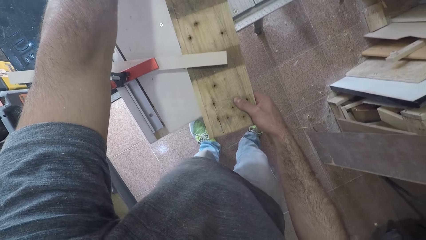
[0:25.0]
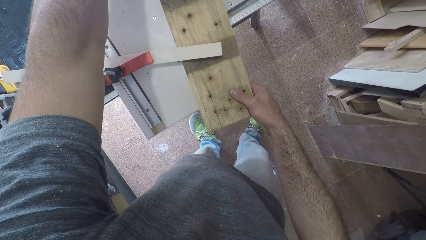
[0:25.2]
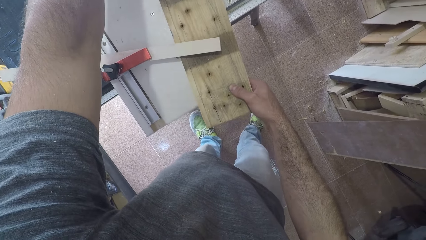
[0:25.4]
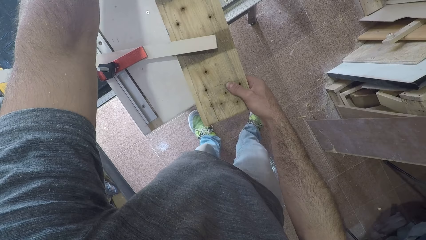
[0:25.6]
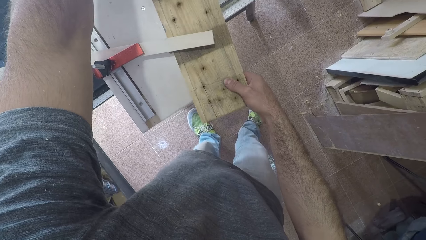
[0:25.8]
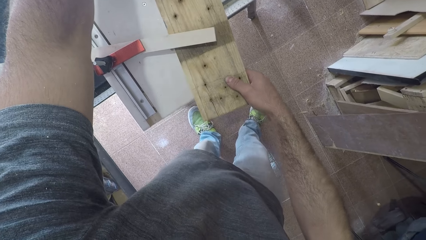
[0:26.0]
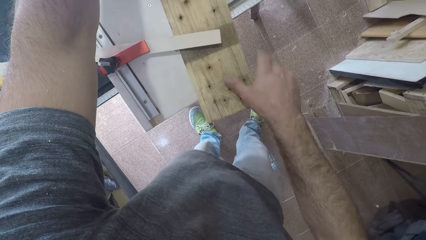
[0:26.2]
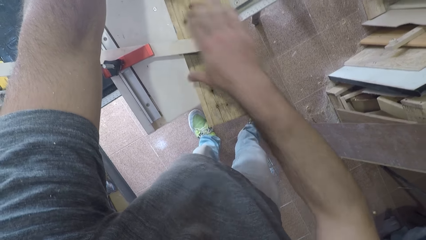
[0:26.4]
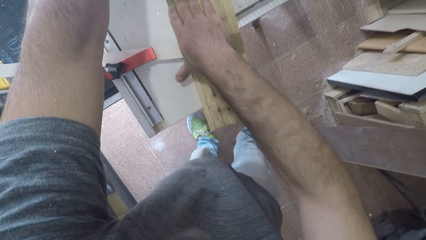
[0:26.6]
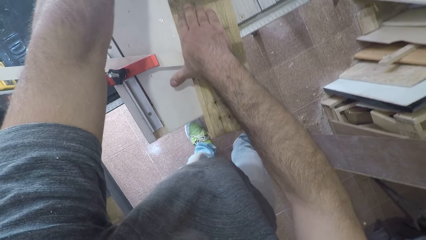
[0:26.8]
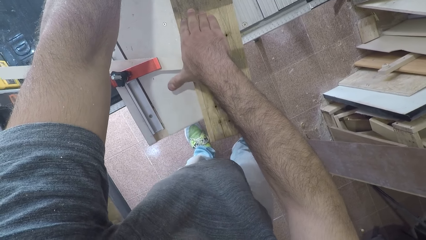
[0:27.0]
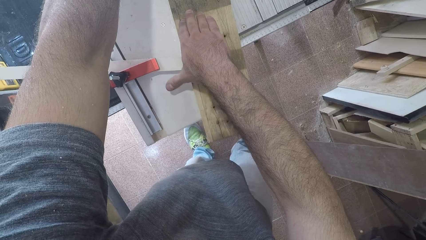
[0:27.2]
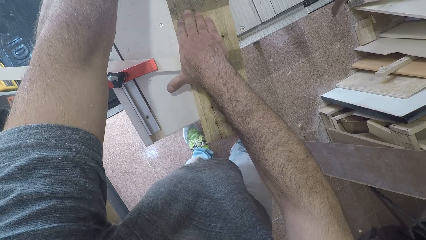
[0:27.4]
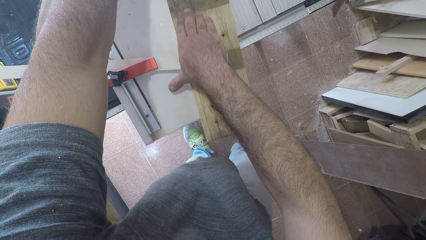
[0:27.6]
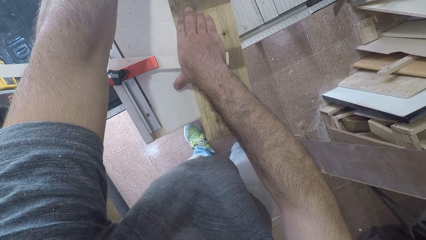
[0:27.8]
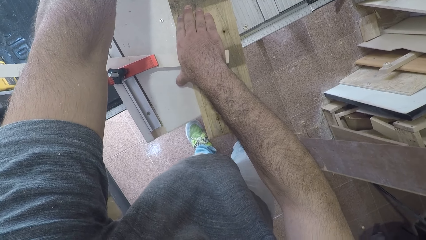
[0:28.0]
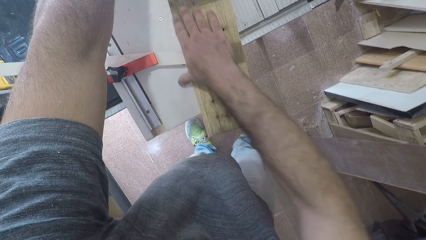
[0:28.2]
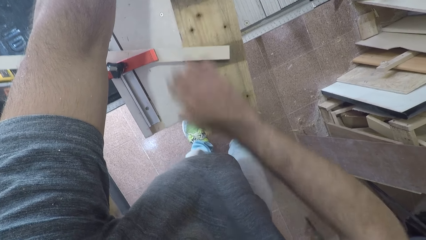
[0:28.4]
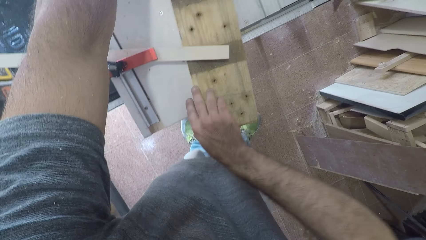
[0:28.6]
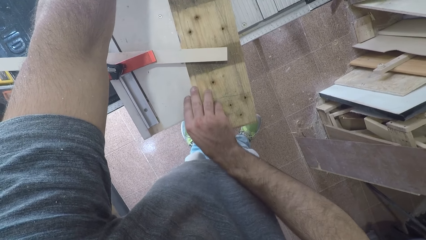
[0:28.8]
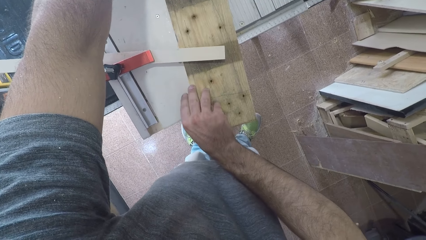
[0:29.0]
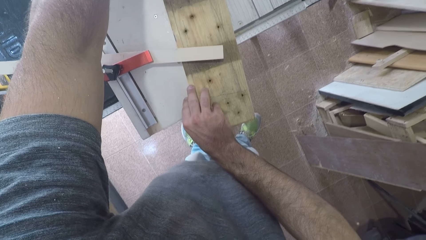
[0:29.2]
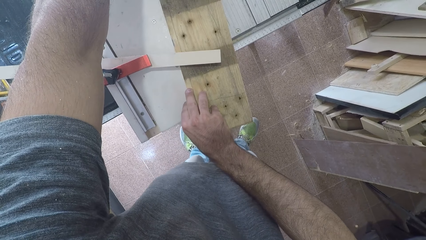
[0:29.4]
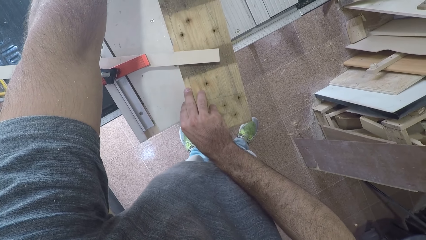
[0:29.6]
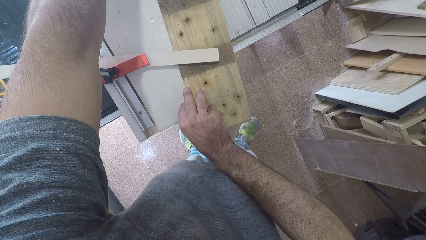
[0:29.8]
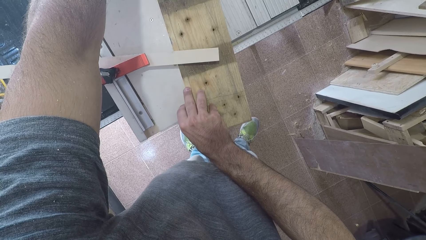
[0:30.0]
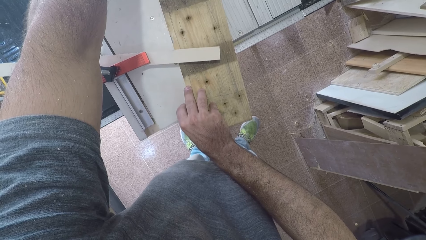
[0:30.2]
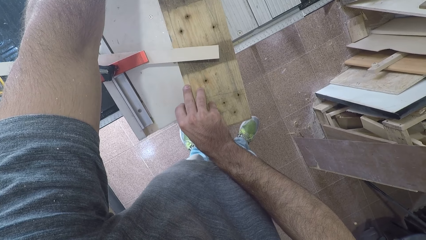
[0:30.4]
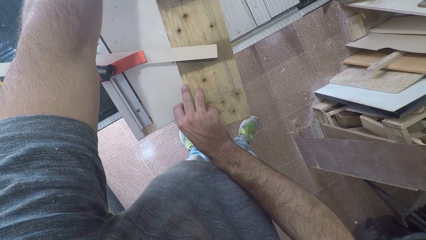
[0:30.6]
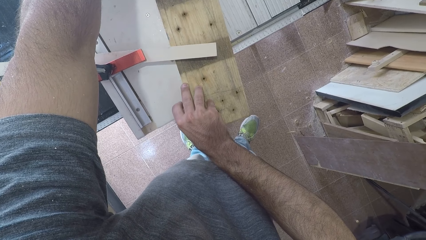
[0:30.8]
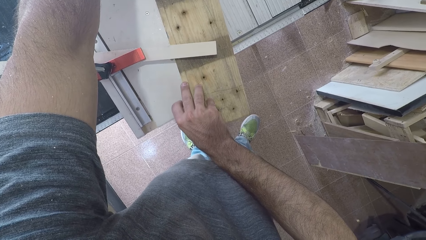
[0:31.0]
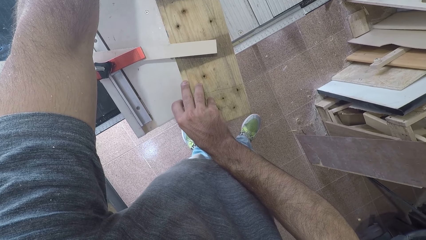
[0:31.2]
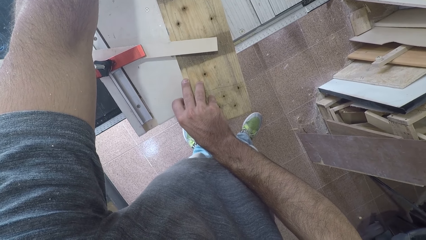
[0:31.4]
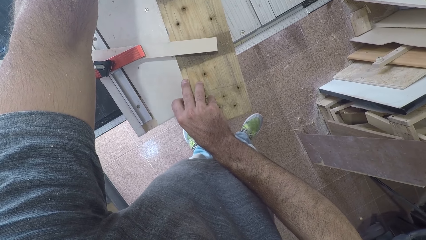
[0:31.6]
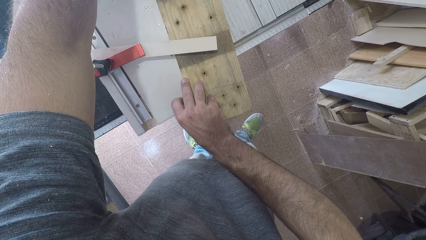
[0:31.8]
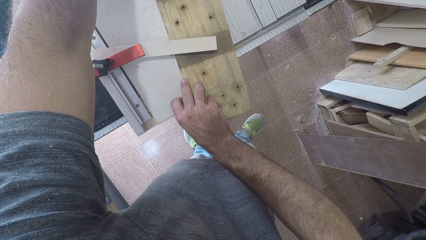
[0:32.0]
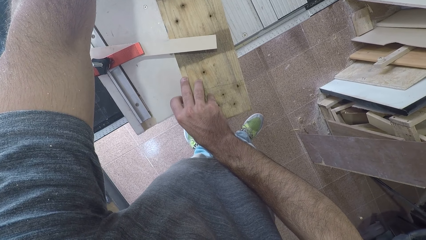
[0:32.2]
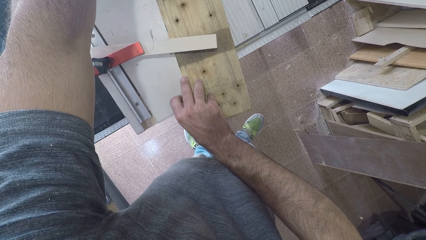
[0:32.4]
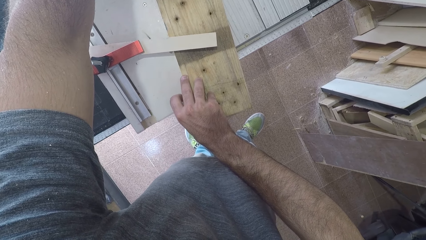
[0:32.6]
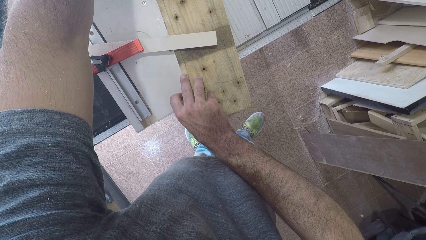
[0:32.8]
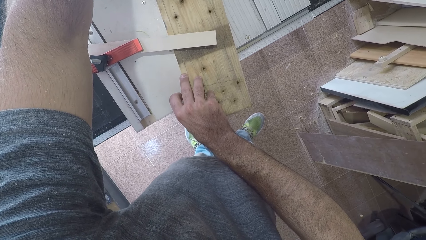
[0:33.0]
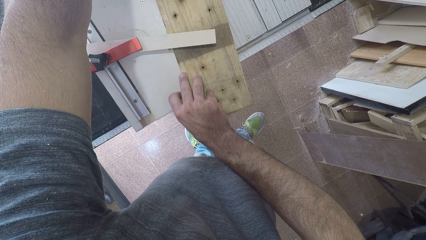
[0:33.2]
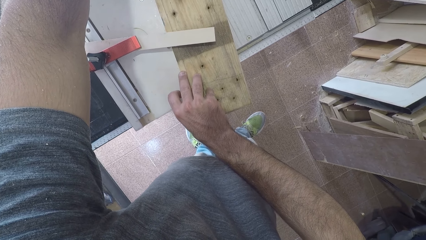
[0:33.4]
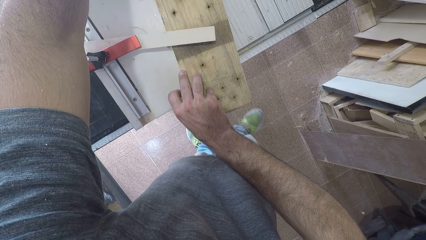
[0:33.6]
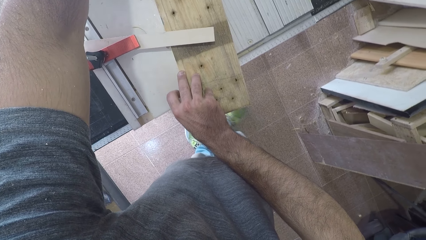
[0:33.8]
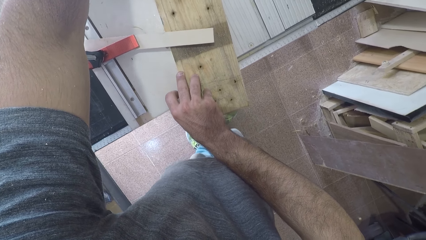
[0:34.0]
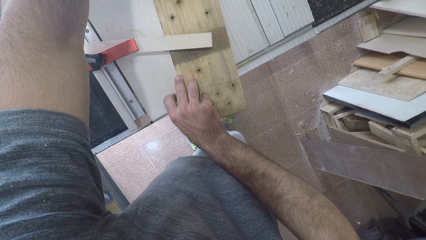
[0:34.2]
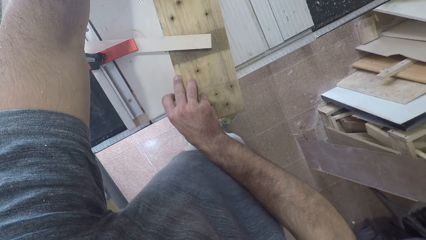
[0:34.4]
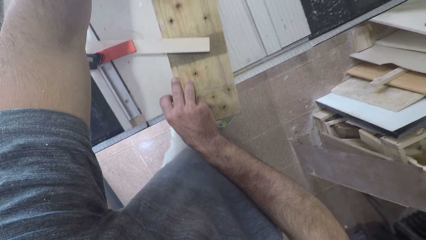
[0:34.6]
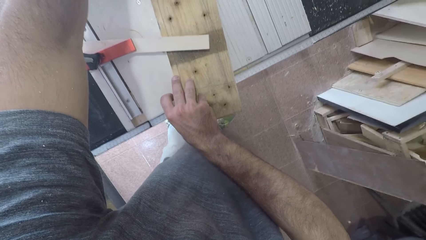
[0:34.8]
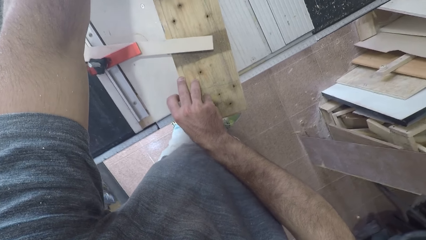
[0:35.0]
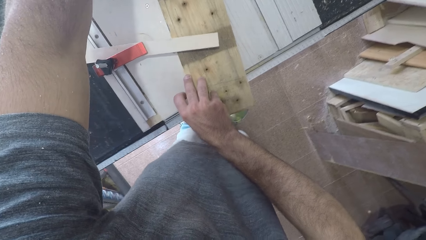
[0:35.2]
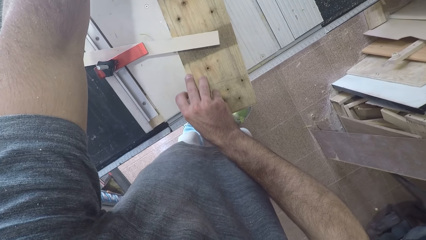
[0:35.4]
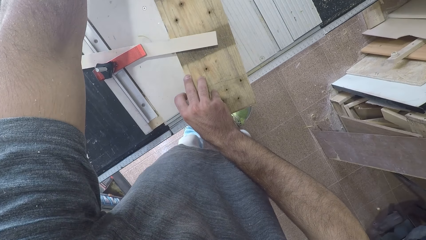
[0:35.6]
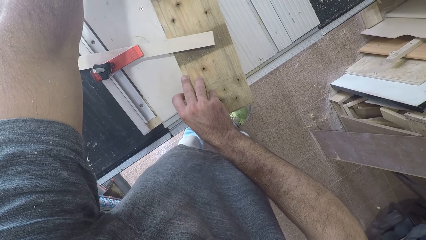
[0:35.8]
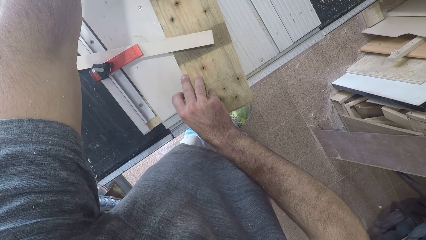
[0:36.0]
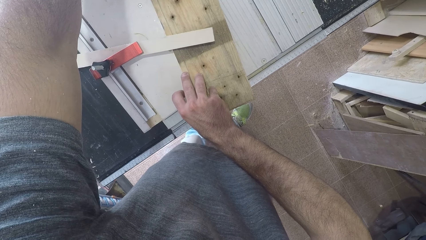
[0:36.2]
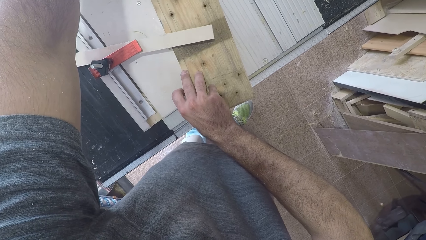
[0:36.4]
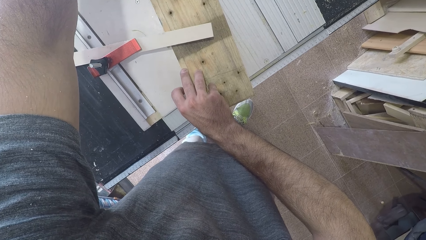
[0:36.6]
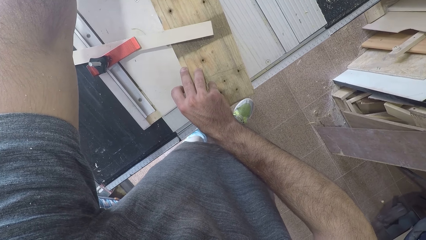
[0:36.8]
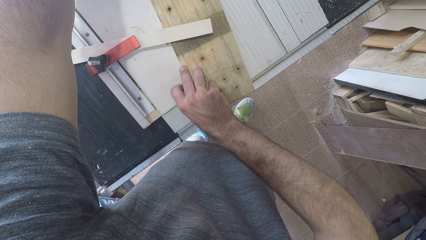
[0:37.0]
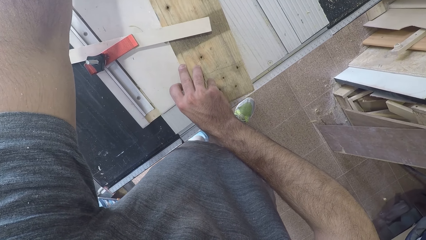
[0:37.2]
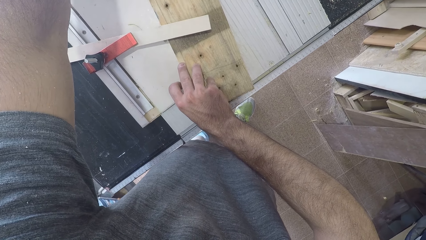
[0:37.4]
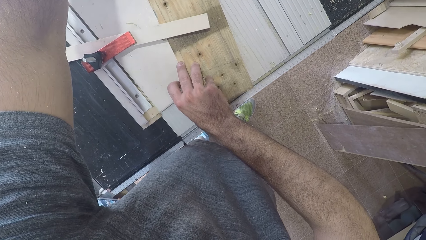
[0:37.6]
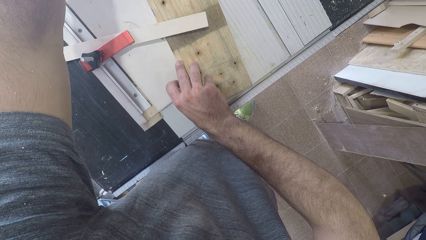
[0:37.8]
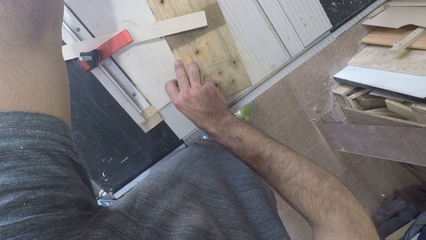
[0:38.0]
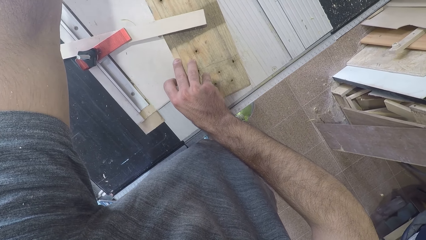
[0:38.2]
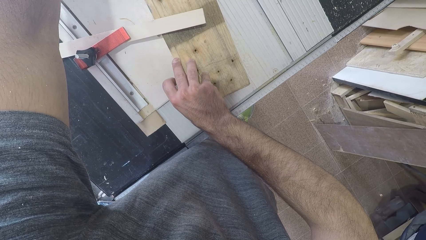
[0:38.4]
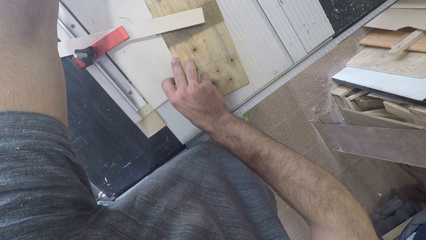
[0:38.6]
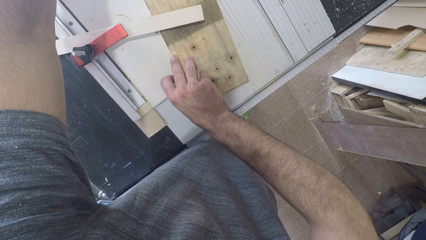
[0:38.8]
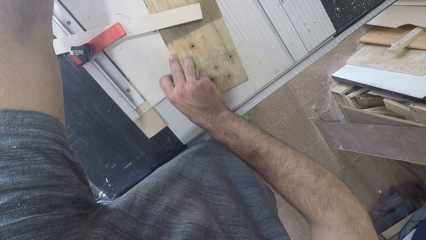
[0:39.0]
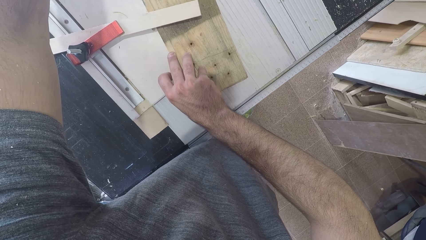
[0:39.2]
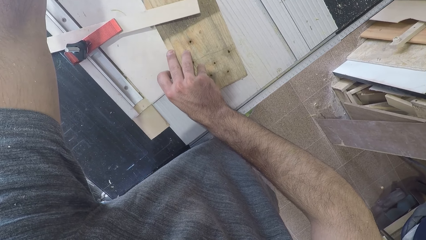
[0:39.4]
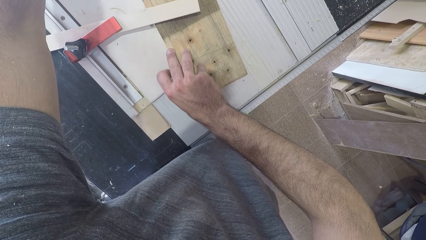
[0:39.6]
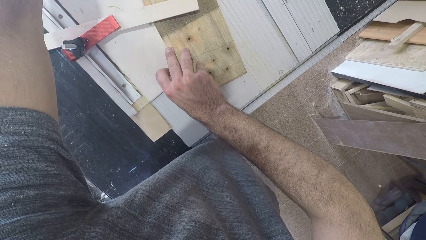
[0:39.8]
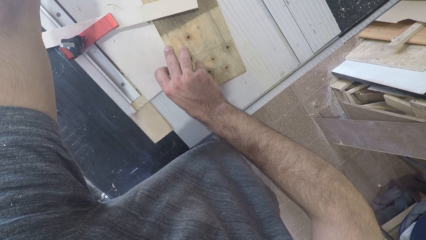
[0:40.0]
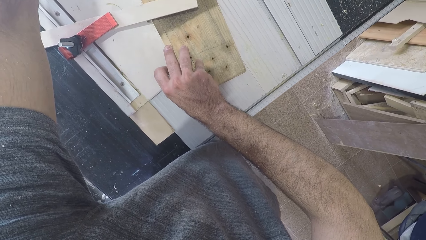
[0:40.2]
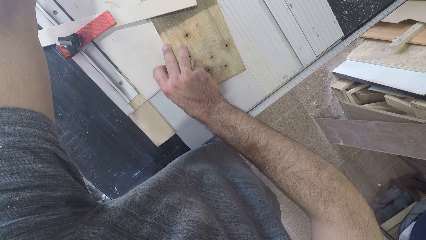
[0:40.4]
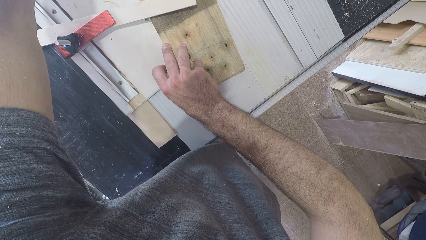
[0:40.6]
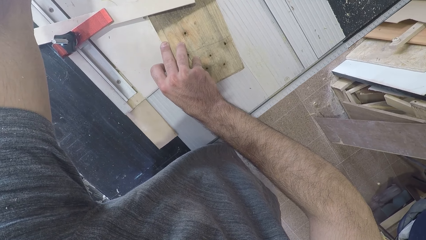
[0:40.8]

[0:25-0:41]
The camera wearer moves his right hand to another position on the plank. He removes his right hand from the plank. He holds the plank with his right hand. He touches the edge of the wood. He pushes the wood towards the table saw. He moves his right leg. He moves backward. He moves towards the table saw. He pushes the wood toward the table saw.
